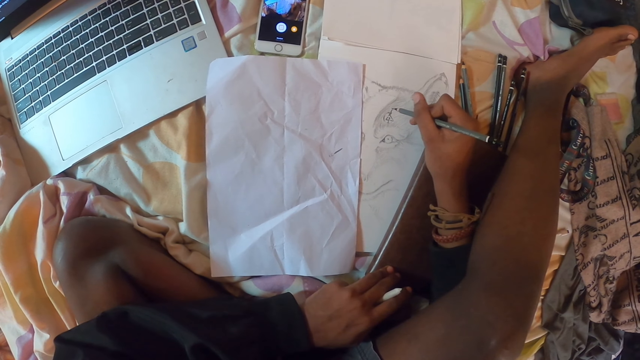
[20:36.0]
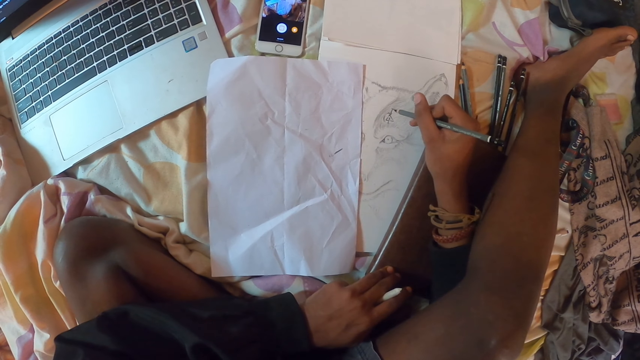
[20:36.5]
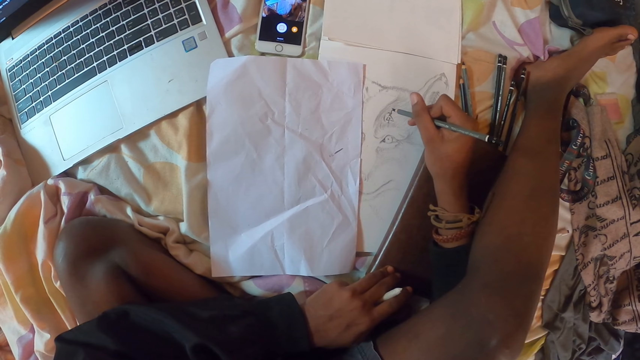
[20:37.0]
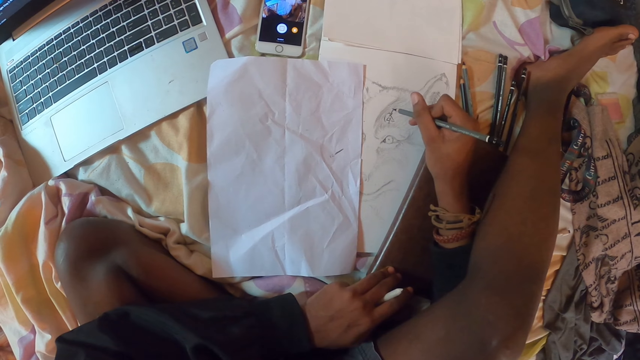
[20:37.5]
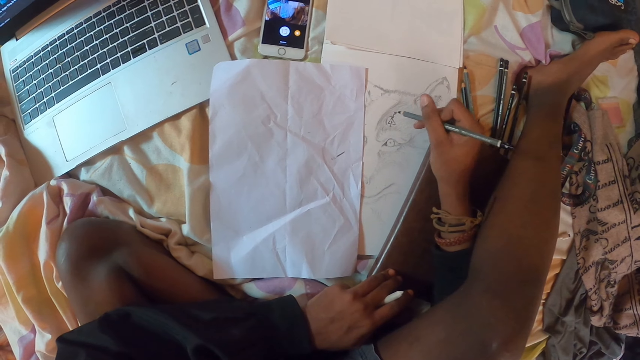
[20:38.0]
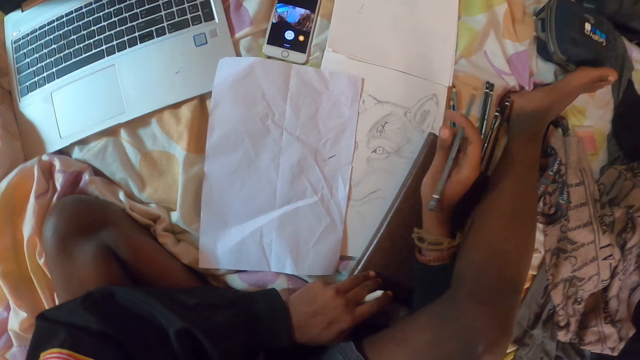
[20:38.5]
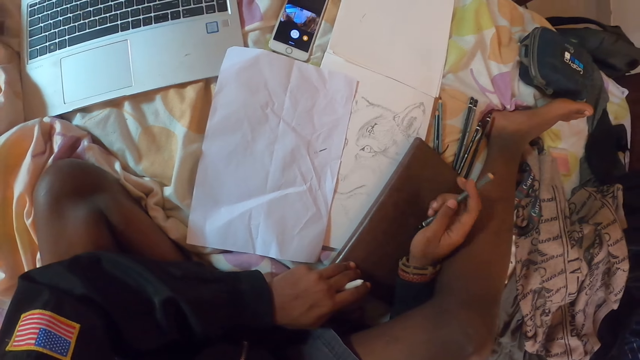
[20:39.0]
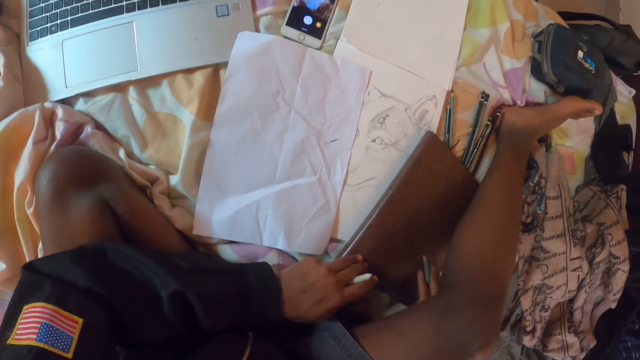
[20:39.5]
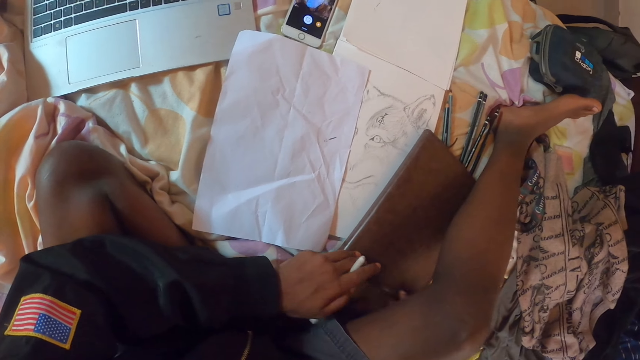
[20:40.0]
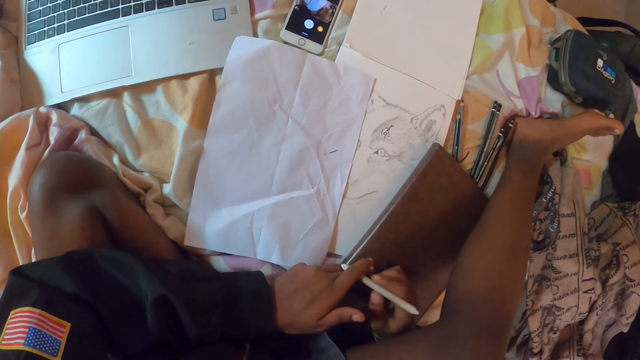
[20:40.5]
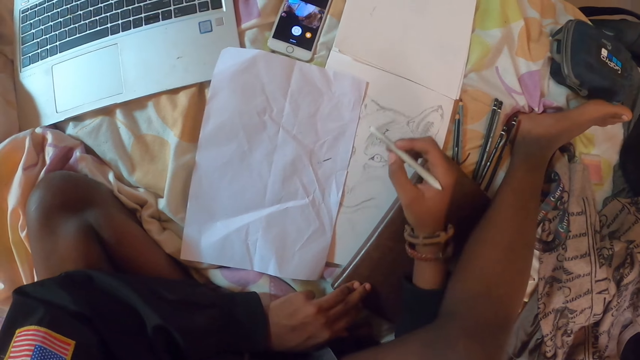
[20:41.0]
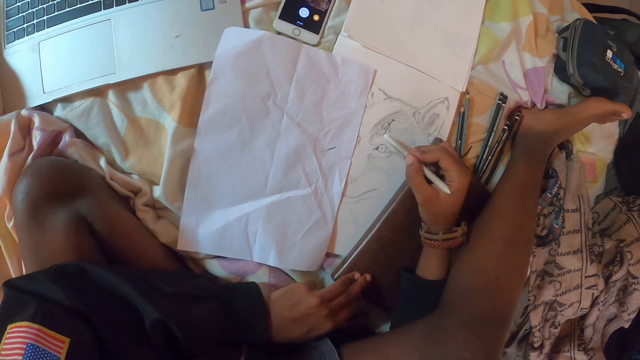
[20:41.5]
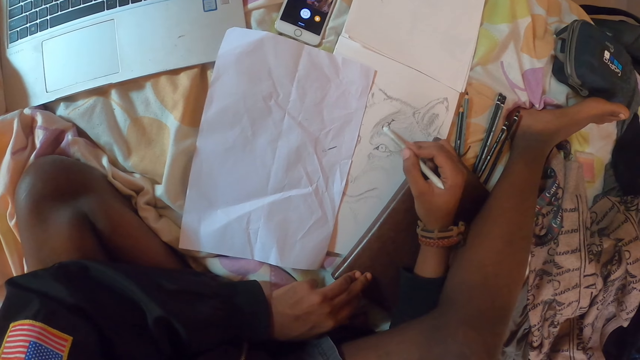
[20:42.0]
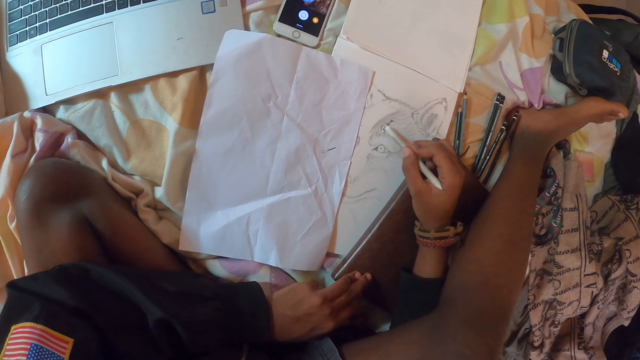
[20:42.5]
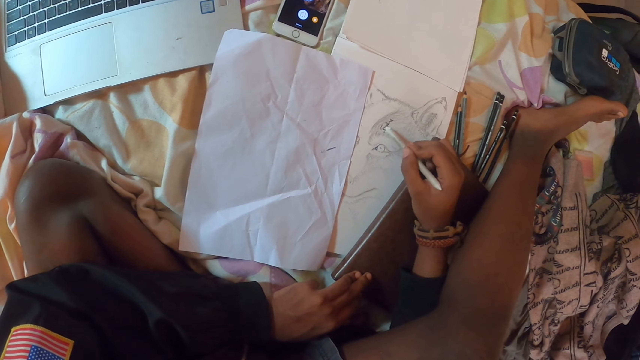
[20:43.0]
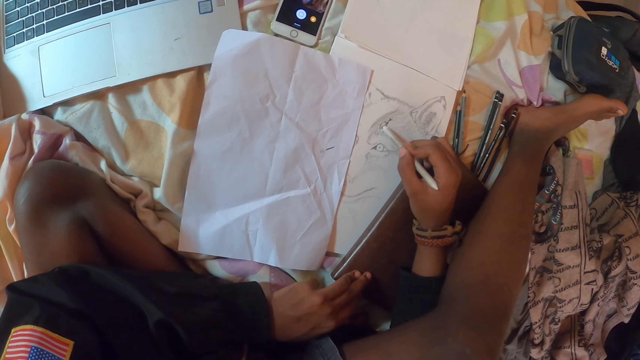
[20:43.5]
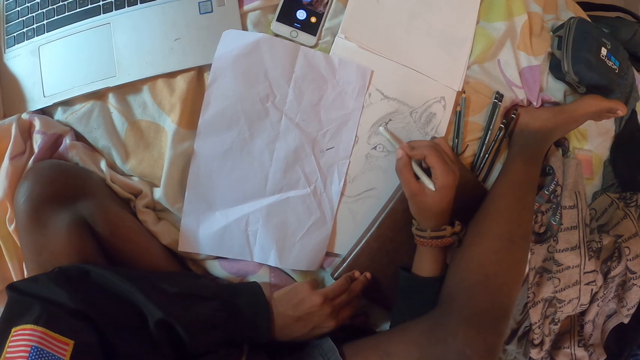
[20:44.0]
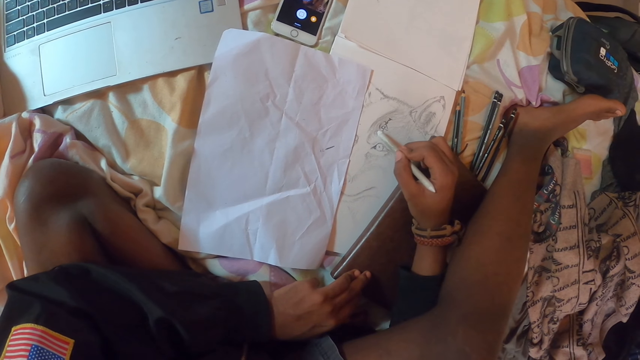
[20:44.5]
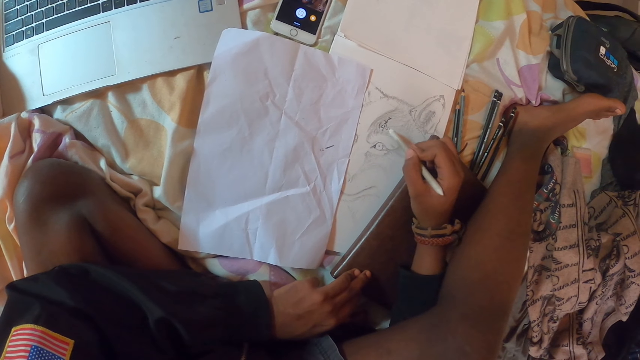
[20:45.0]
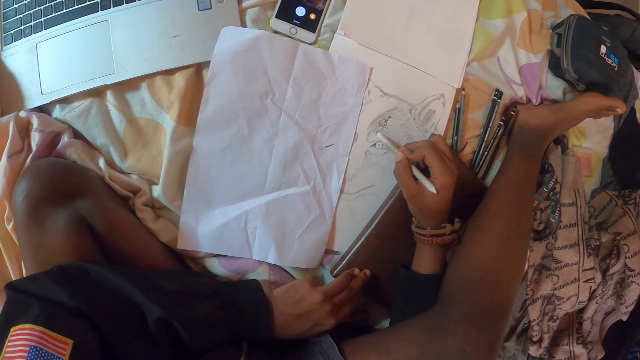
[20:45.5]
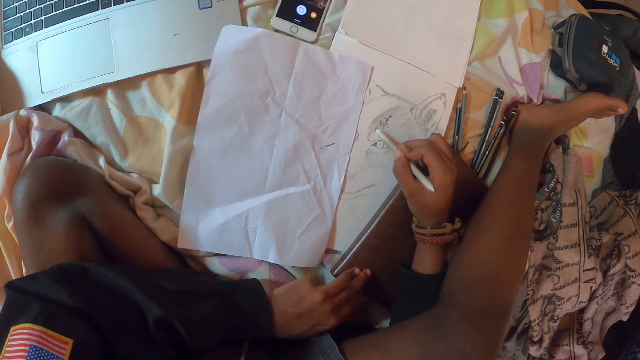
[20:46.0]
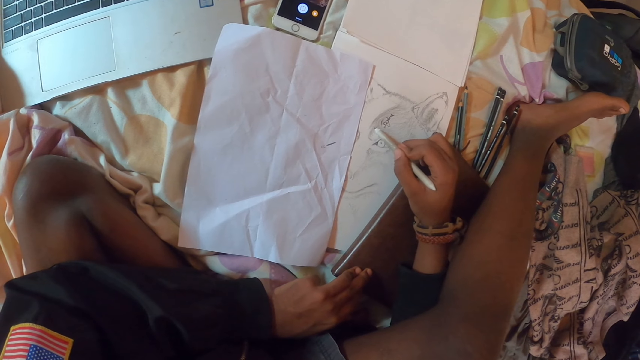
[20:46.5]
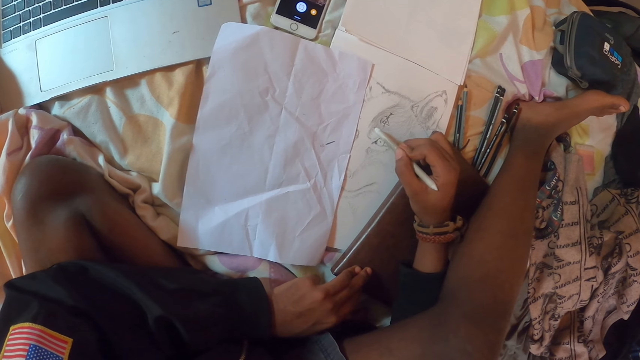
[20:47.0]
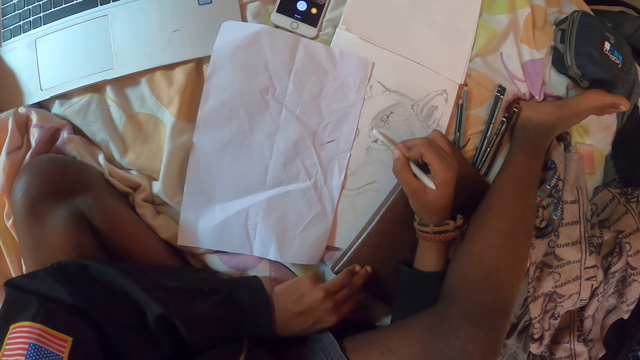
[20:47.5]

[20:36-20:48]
The camera wearer holds the pencil. They move the pencil. They put the pencil down. They pass the marker pen to the right hand. They color the picture with the marker pen.

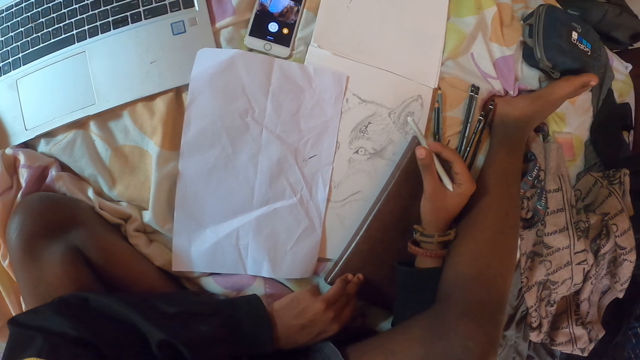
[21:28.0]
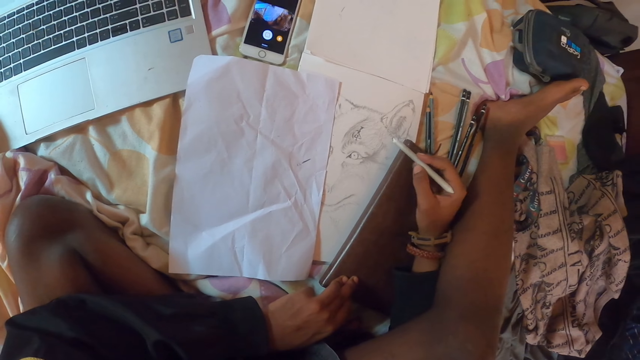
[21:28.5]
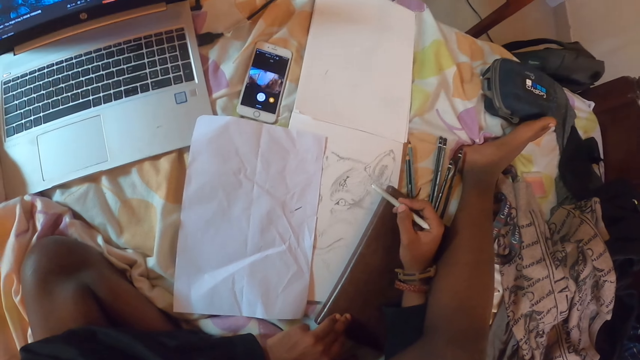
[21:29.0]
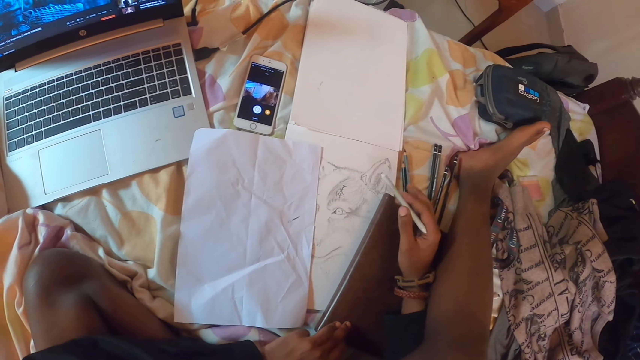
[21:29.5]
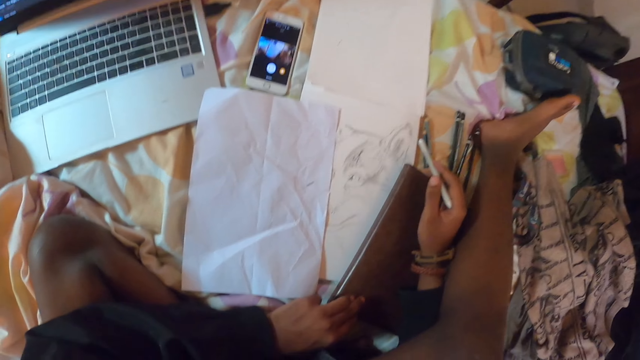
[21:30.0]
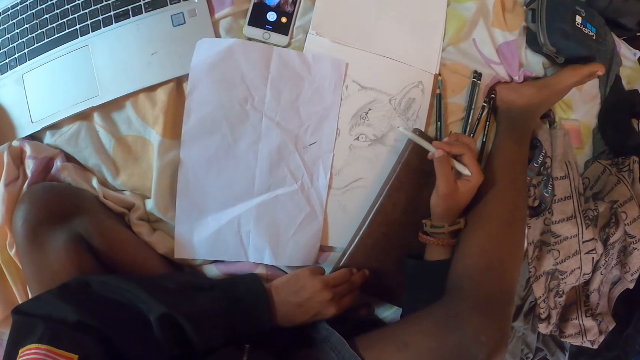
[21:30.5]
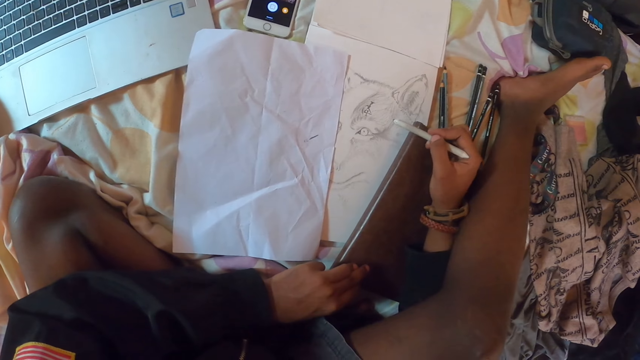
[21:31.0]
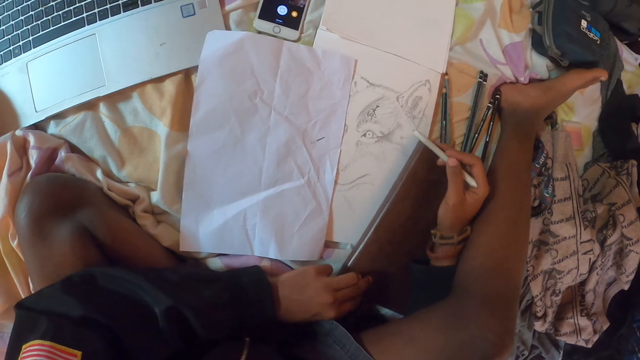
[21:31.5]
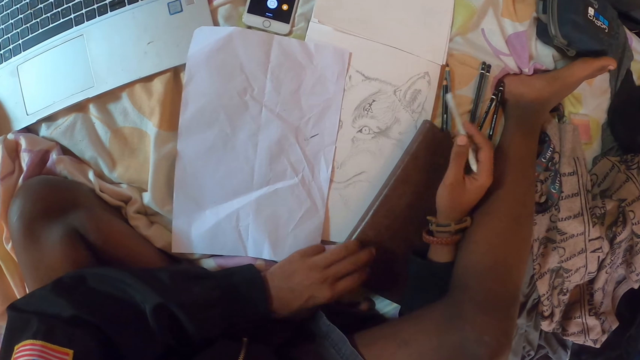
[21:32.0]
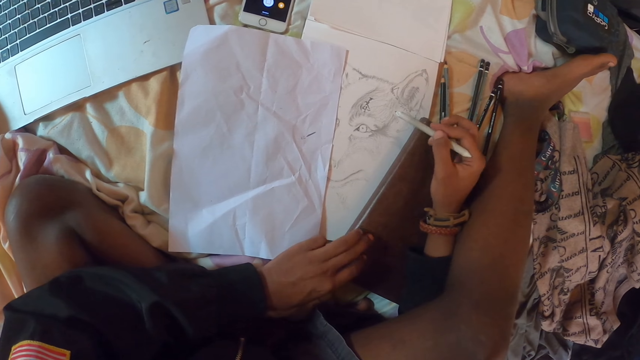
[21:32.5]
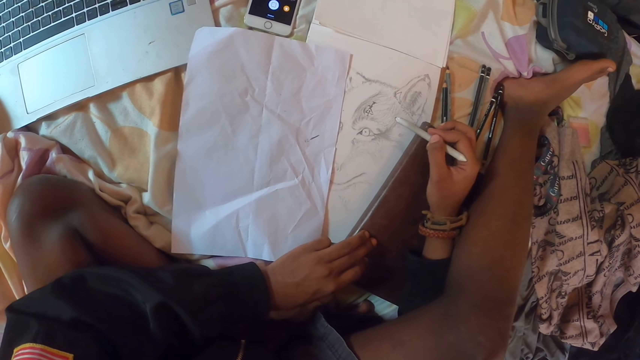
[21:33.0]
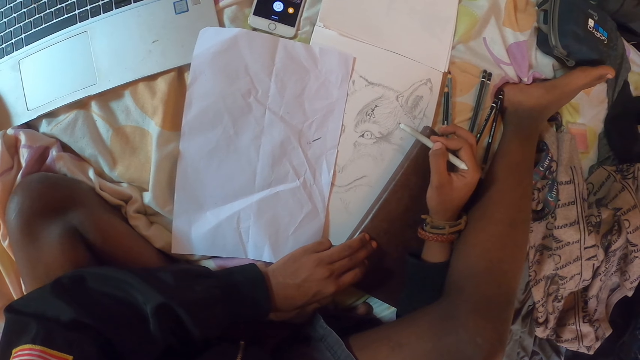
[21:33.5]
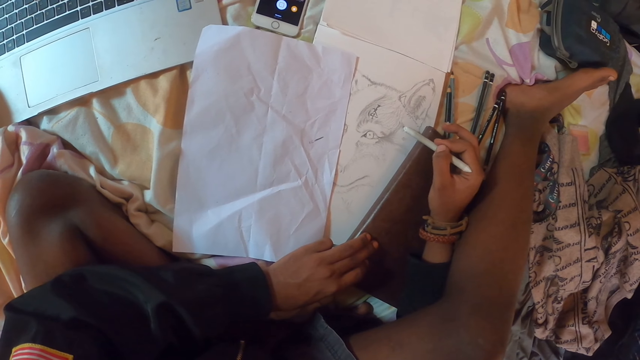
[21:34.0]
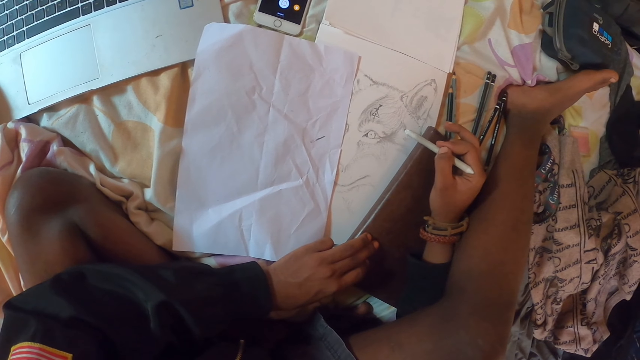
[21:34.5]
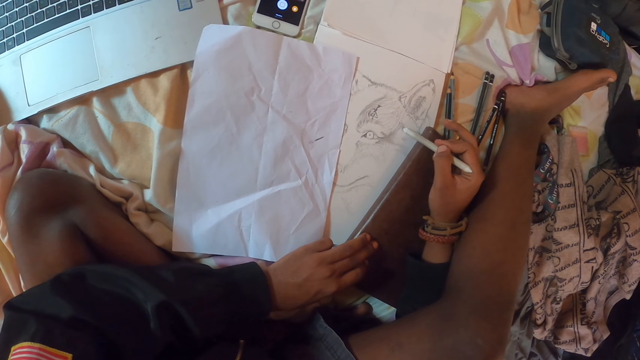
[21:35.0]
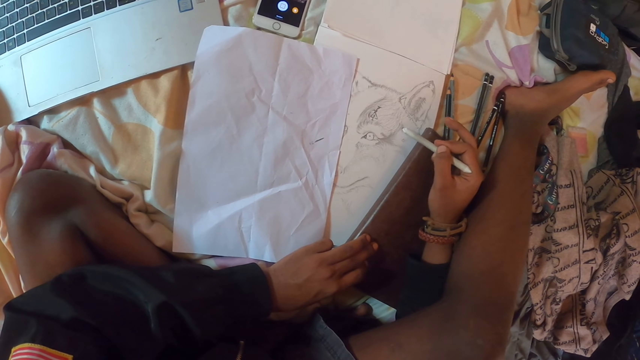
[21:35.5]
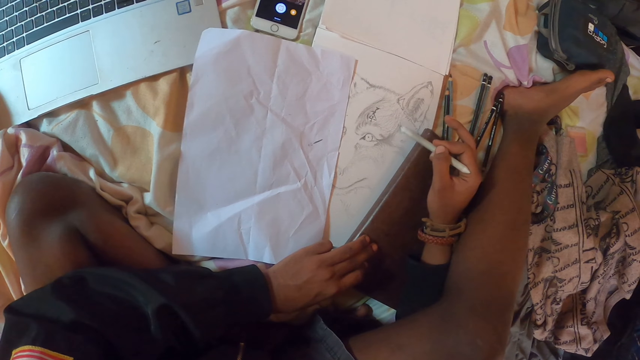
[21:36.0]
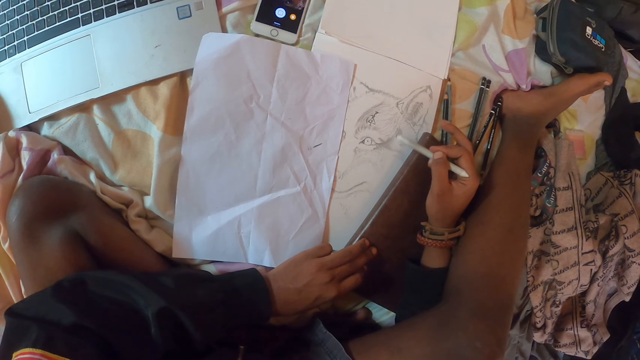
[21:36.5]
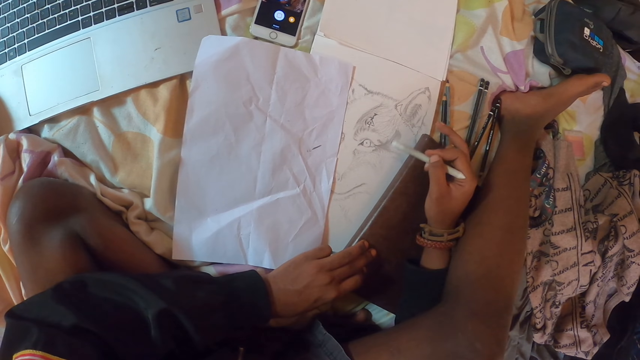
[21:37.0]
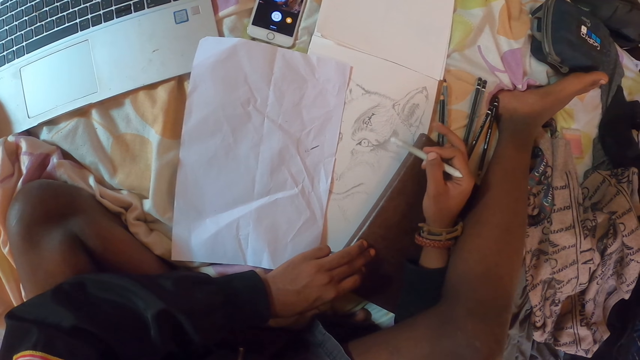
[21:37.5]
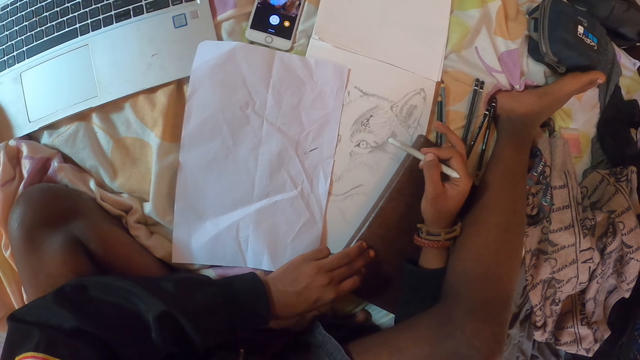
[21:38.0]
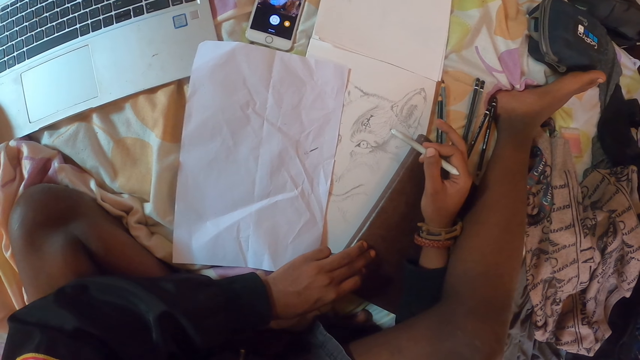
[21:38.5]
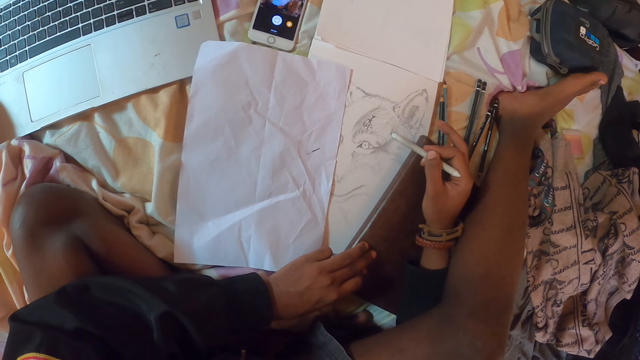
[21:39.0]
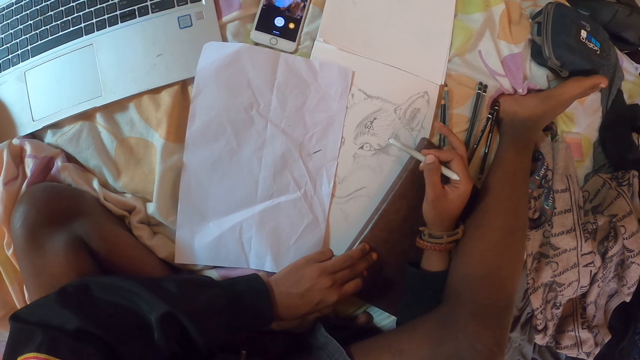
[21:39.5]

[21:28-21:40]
The camera wearer holds the pencil. They color the picture with a marker pen.
